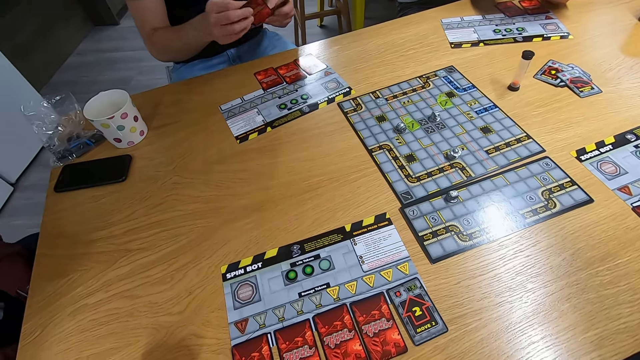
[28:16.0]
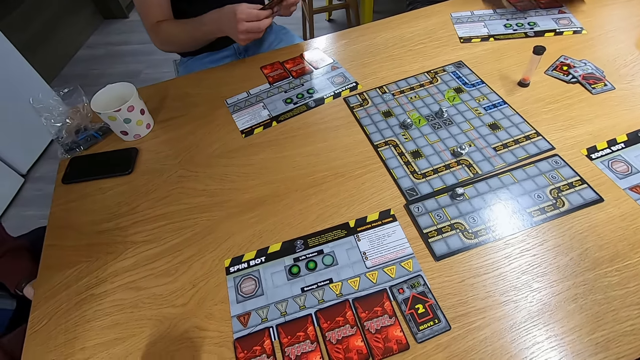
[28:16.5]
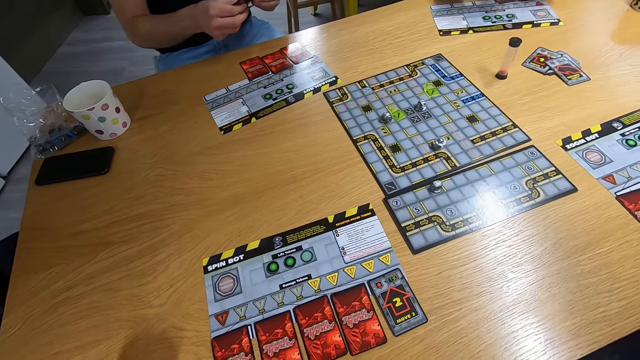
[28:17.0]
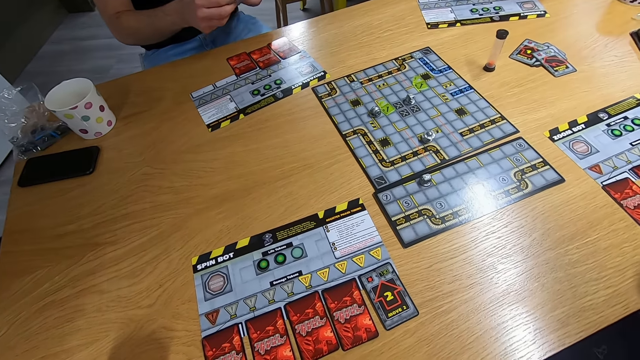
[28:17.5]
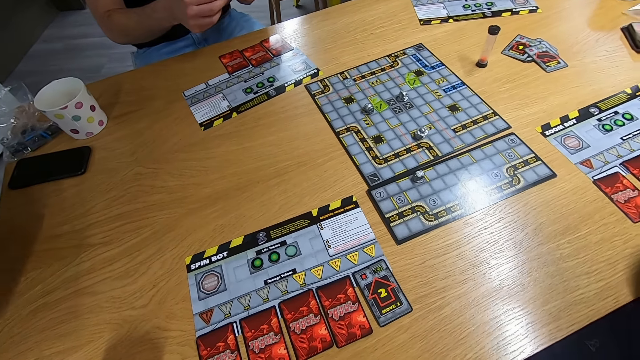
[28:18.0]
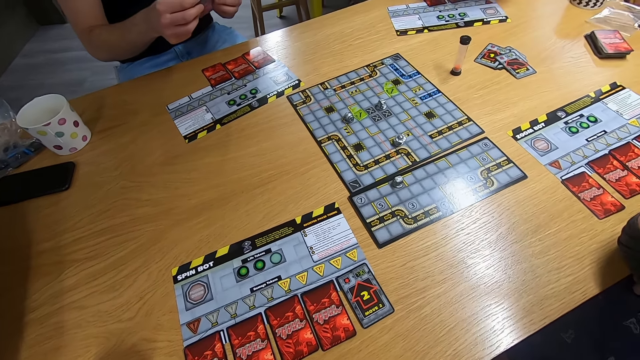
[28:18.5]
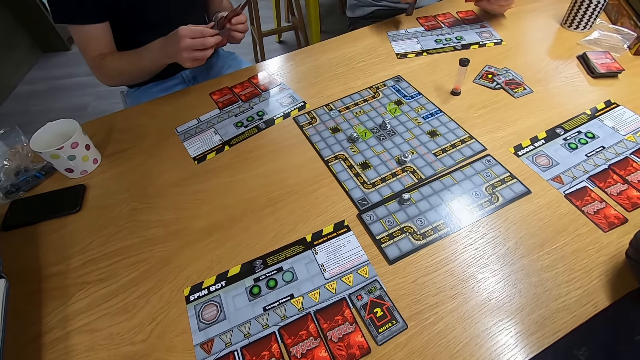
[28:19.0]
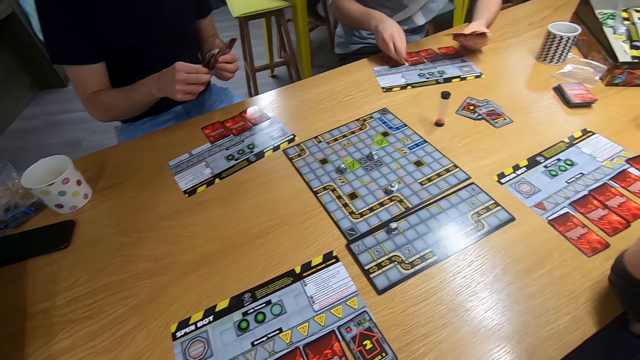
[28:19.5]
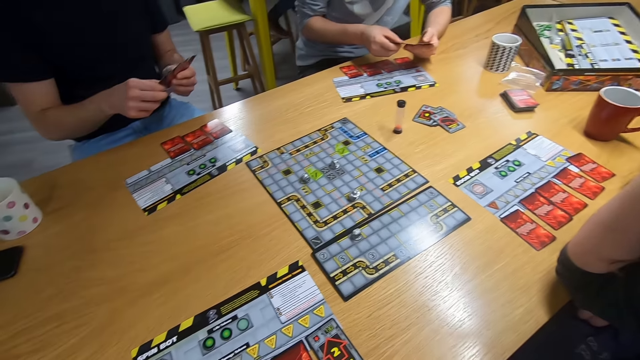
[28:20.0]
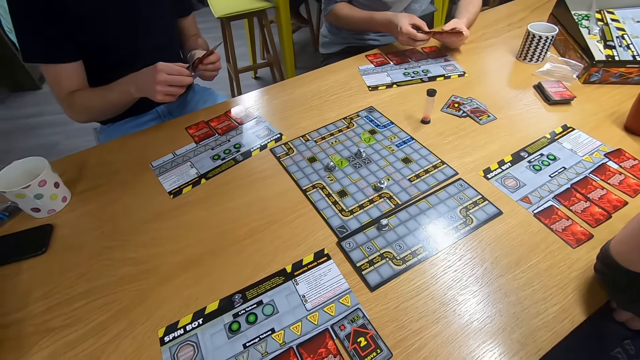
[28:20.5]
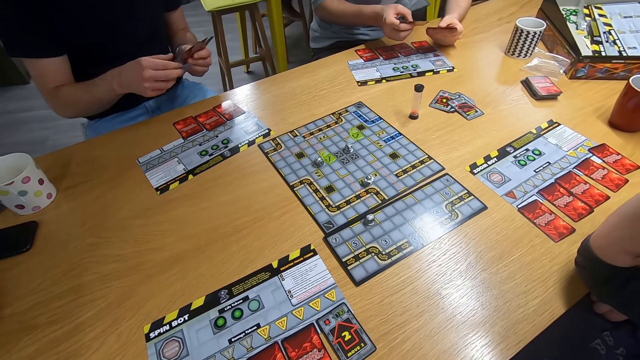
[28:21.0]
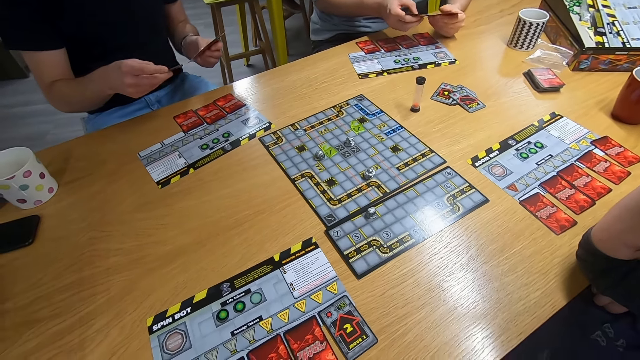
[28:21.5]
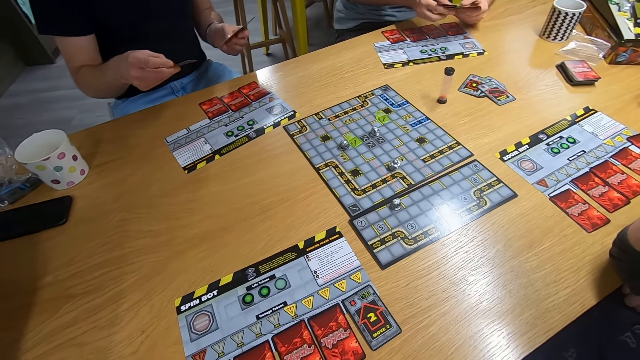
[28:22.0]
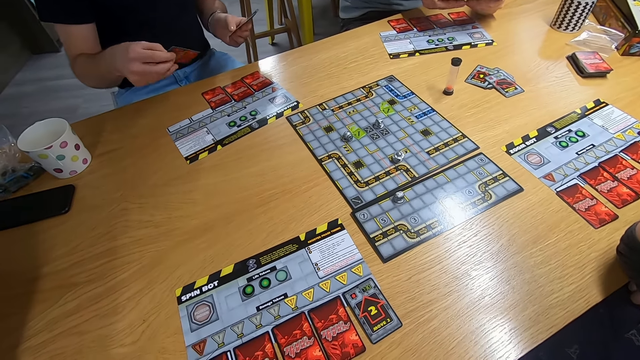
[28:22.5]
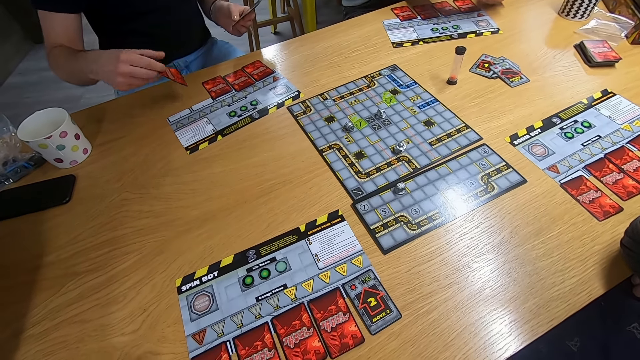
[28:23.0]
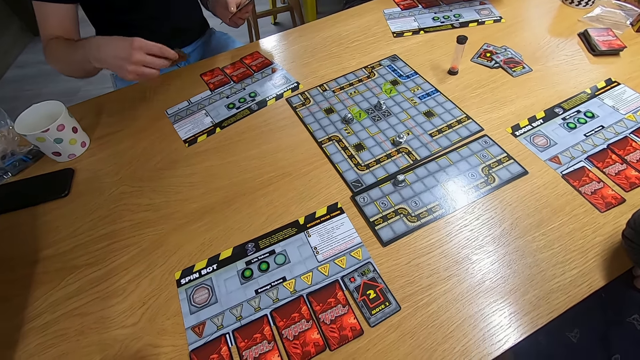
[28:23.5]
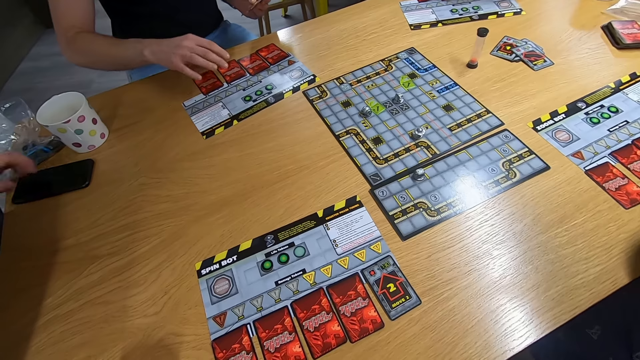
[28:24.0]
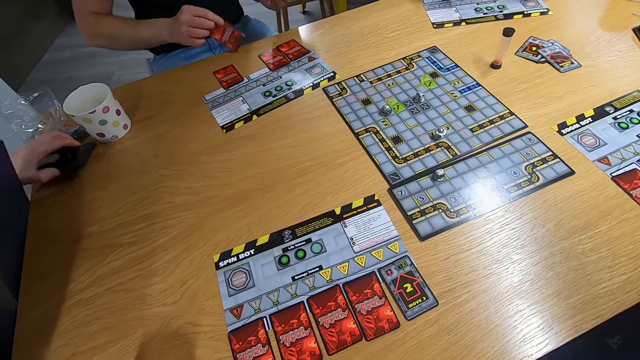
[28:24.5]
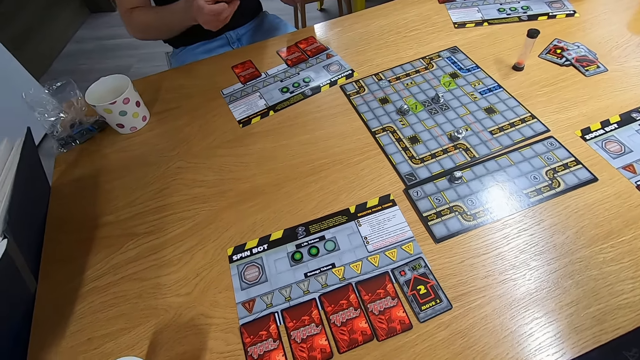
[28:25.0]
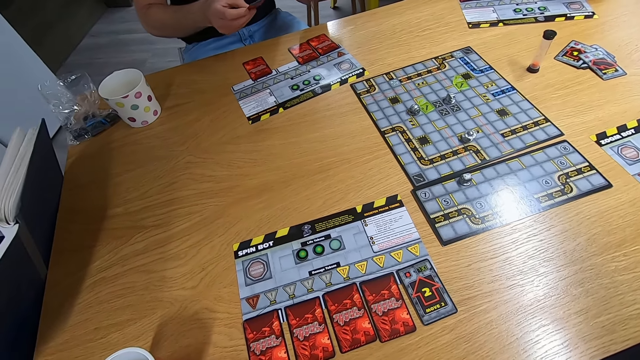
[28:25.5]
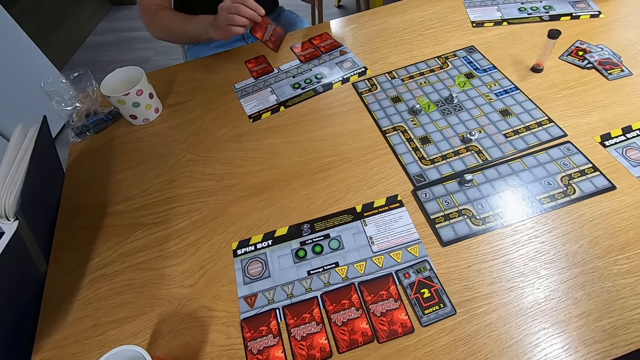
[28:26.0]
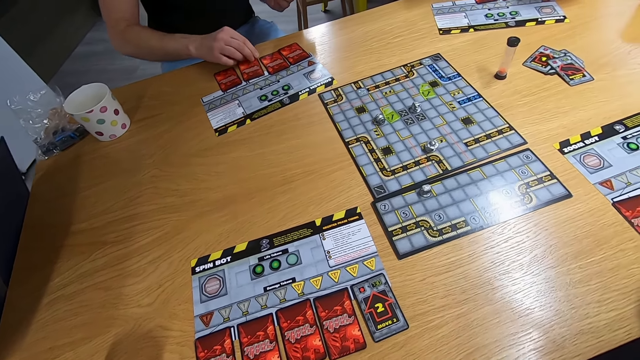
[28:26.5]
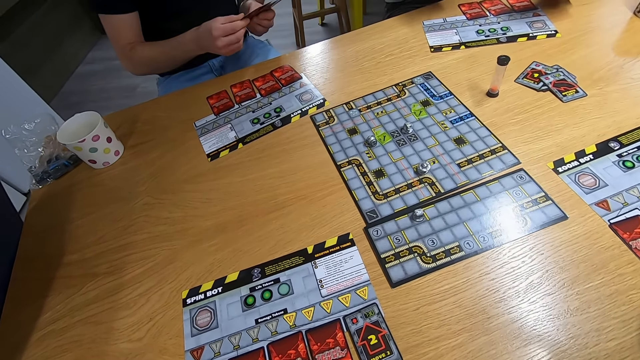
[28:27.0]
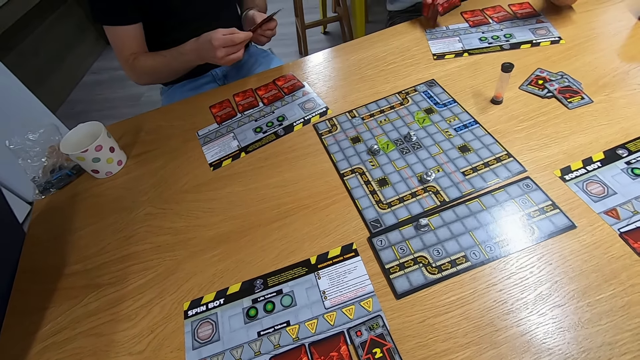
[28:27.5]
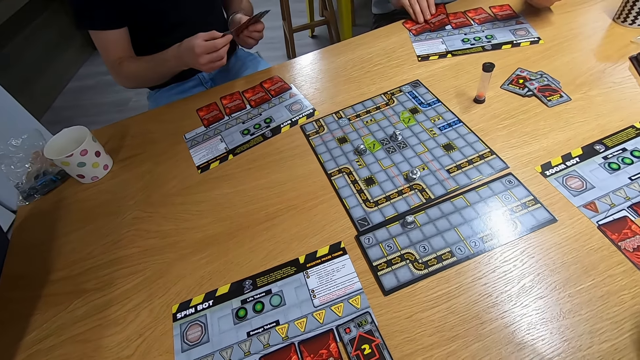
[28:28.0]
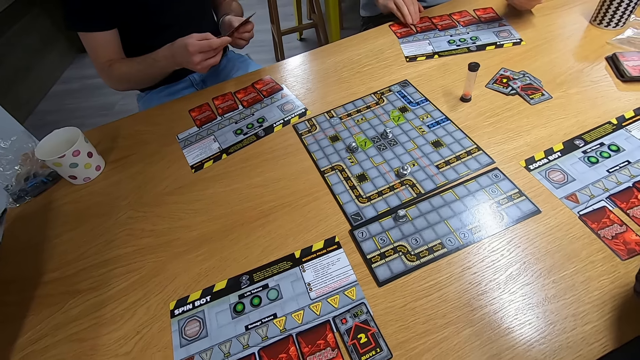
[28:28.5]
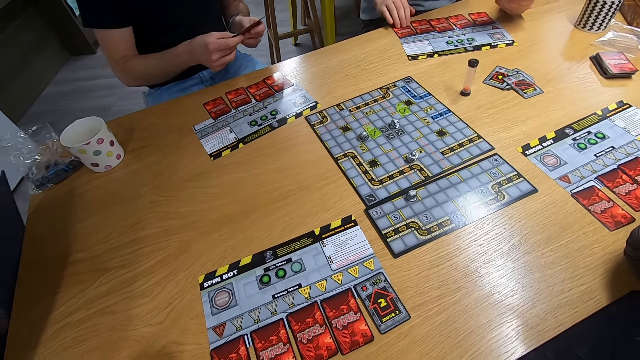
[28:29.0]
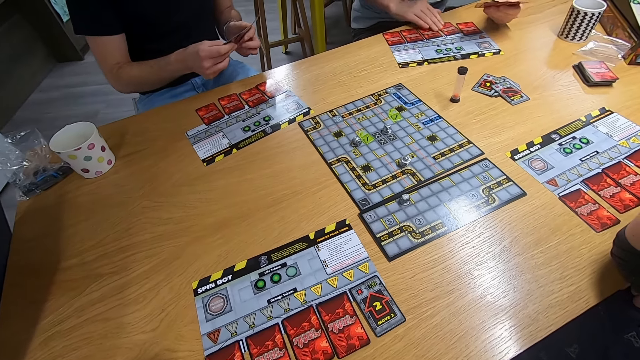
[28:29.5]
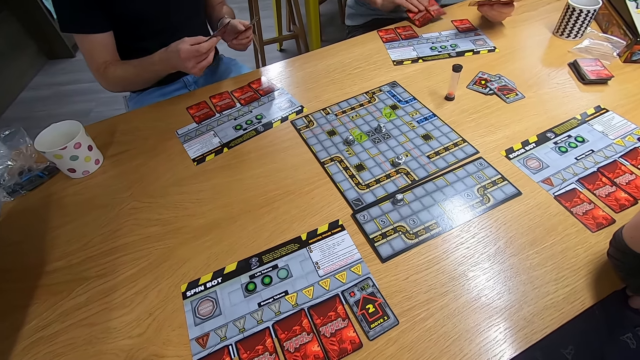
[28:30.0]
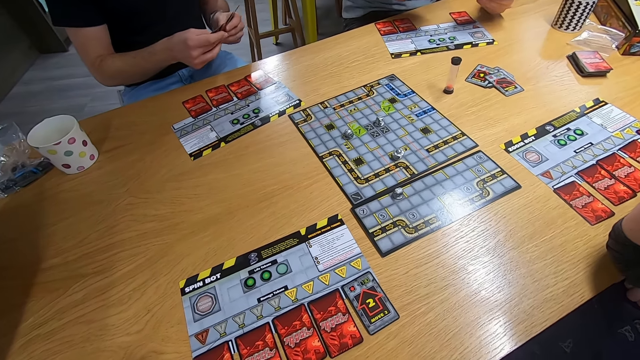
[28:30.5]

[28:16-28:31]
The camera wearer stares at the cards. A man drops the card on the desk and spreads the cards on the hand. Another man drops the card on the desk. A third man picks up a mobile phone. The second man picks up a card with the left hand, swings the left hand, drops the card on the desk and holds the cards with the left hand. The first man drops the cards on the desk. A man picks up the cards with the right hand.

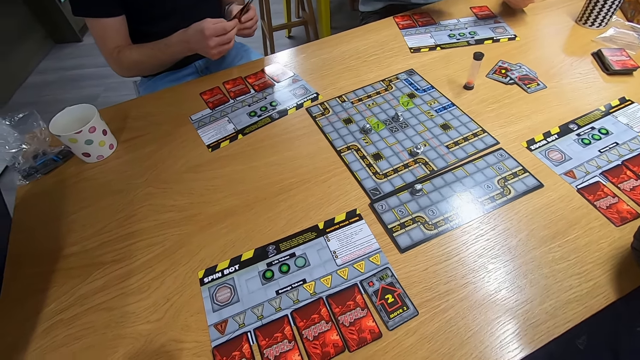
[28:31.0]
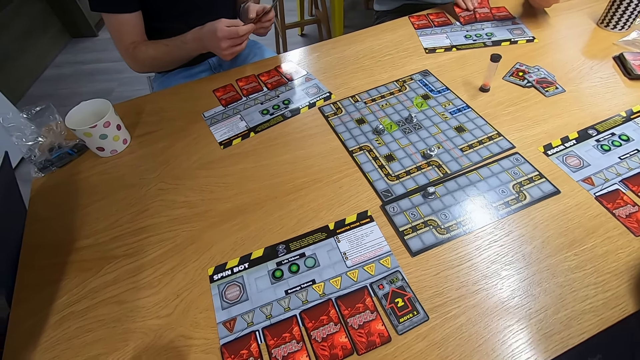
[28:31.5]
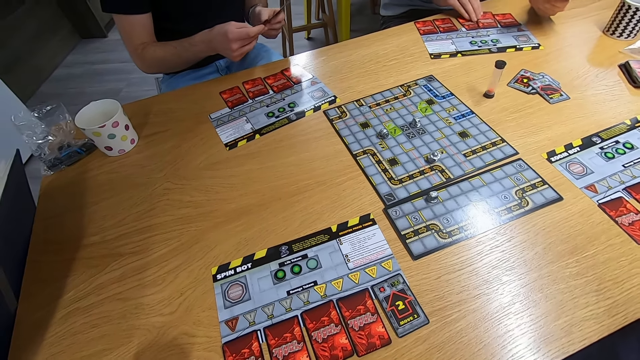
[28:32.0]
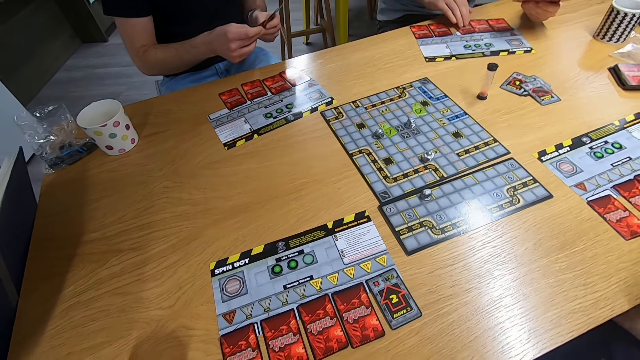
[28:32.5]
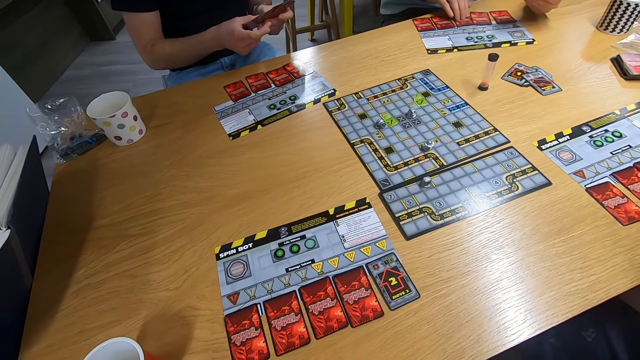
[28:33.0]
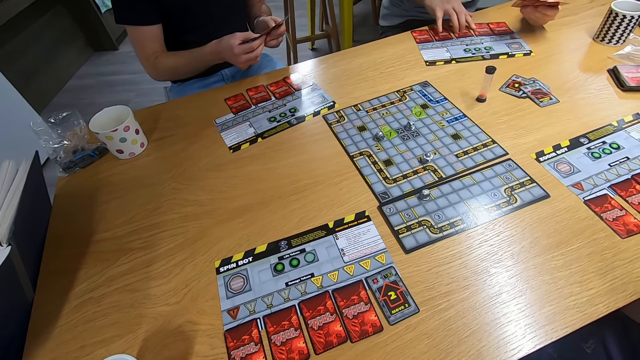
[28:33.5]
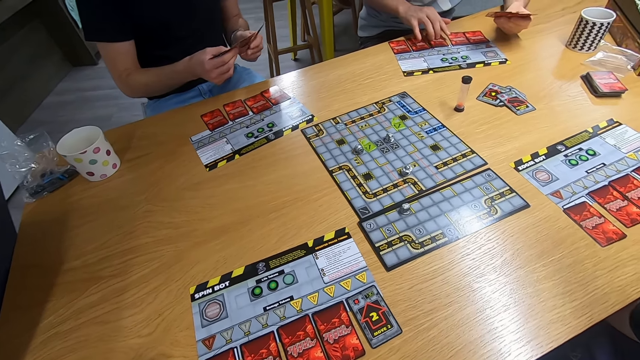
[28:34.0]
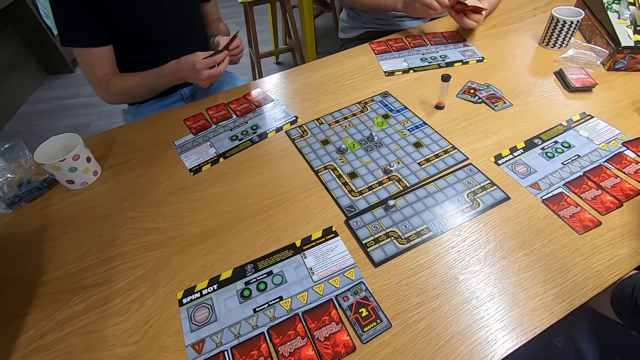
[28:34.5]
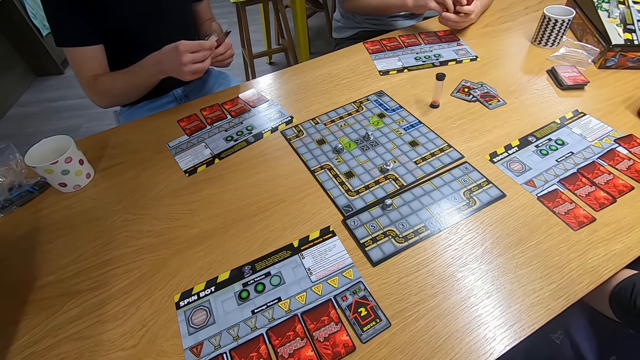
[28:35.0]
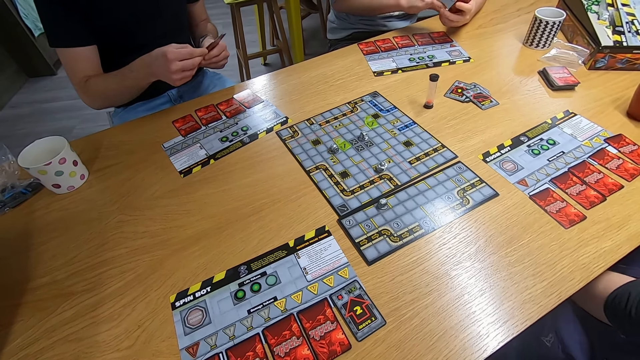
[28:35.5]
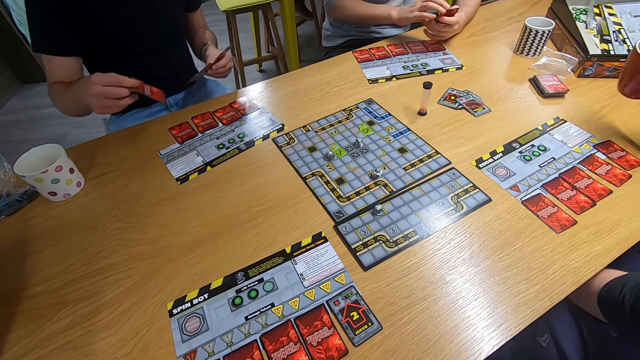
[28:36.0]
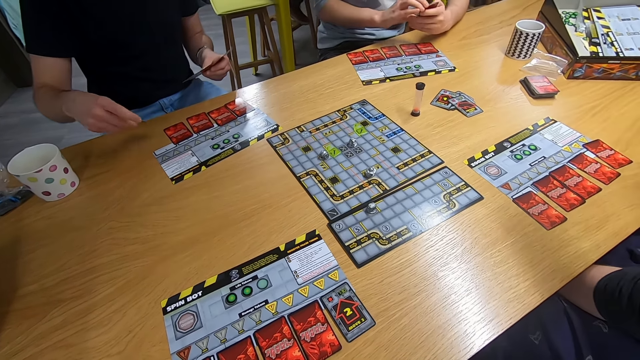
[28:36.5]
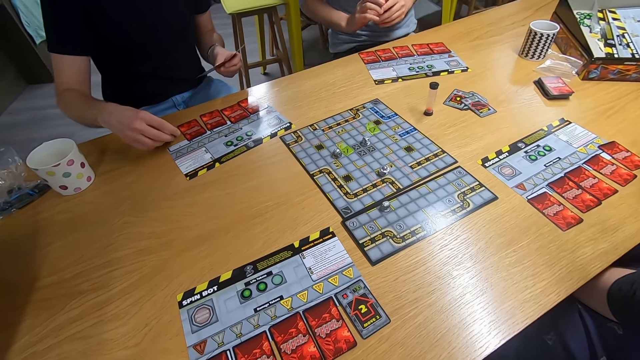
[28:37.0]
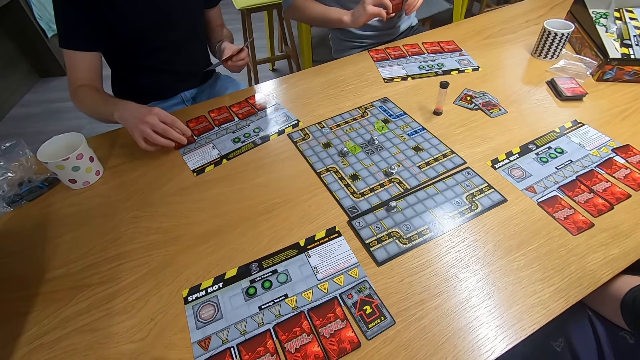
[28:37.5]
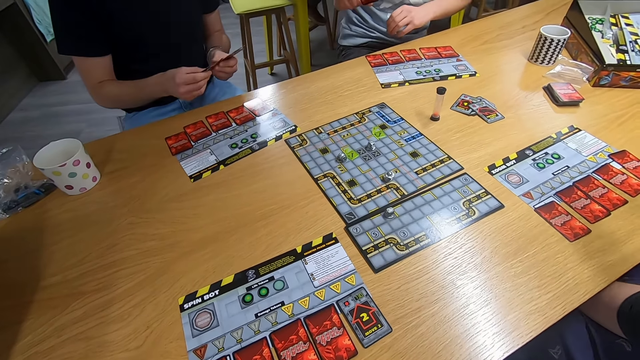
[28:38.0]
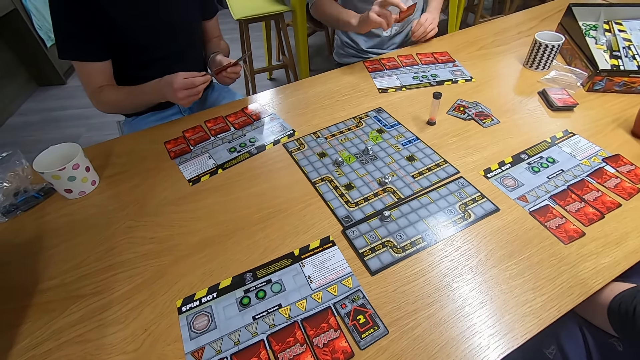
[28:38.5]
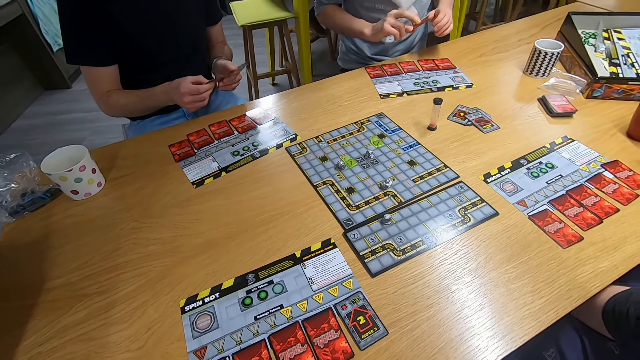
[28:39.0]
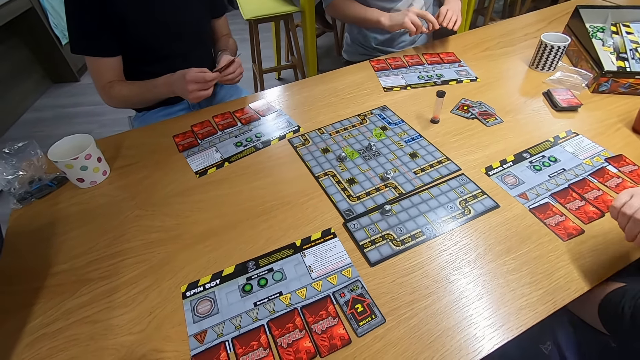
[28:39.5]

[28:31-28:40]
A man drops the cards on the desk. The man touches the cards with the right hand. The camera wearer holds the cards with both hands. Another man drops a card on the desk. The first man moves the body.
